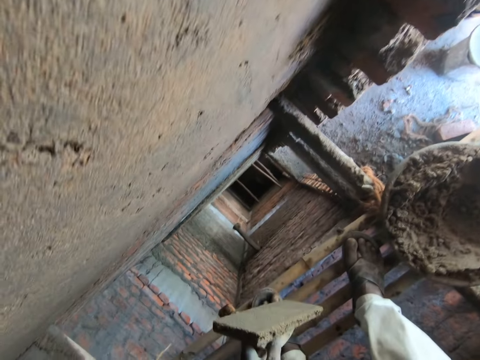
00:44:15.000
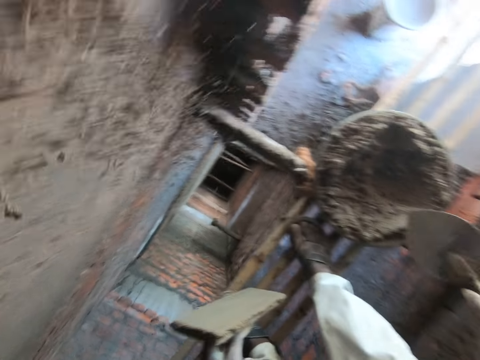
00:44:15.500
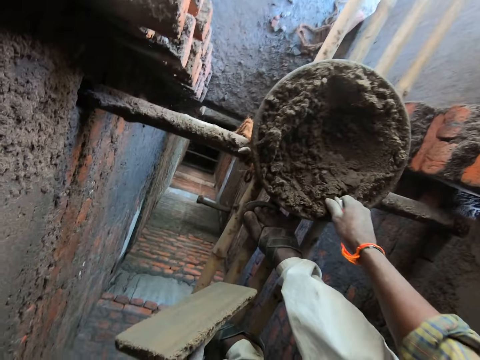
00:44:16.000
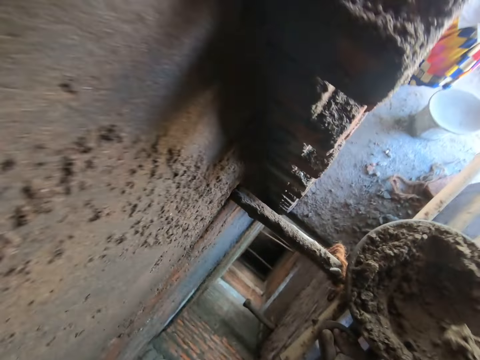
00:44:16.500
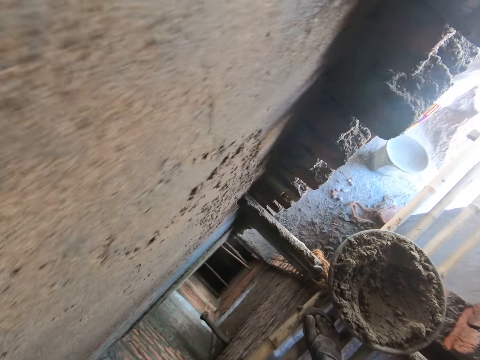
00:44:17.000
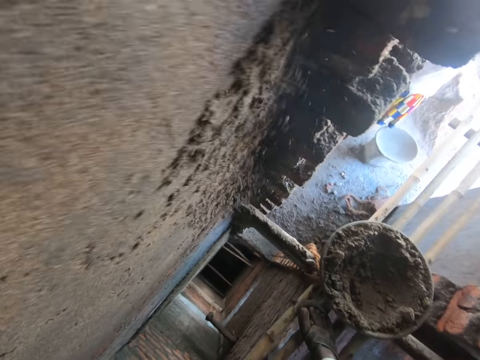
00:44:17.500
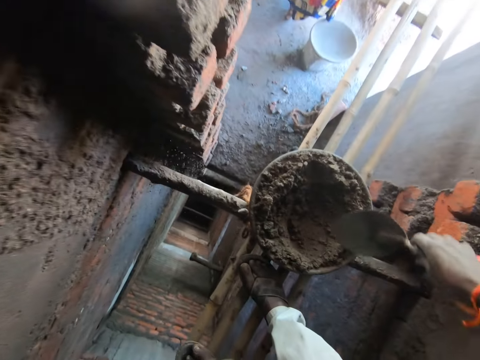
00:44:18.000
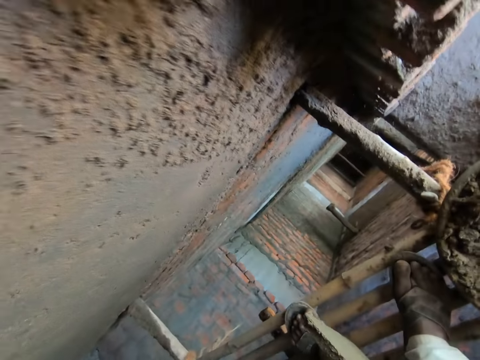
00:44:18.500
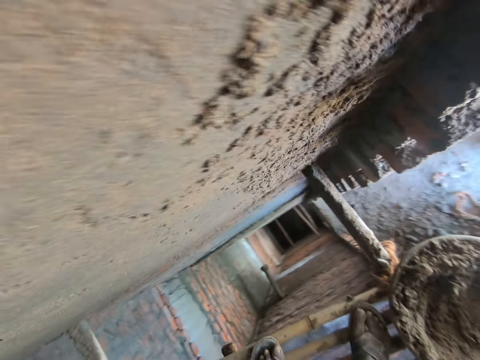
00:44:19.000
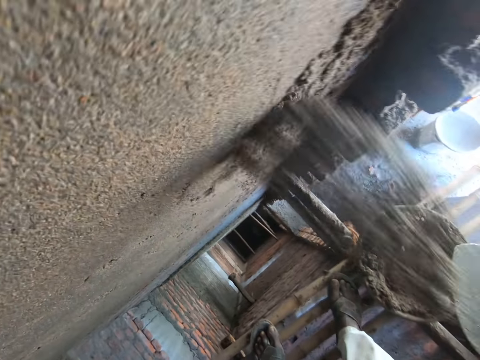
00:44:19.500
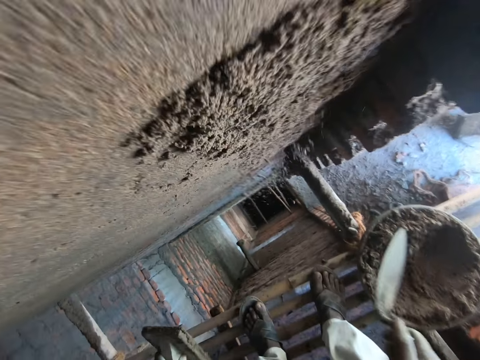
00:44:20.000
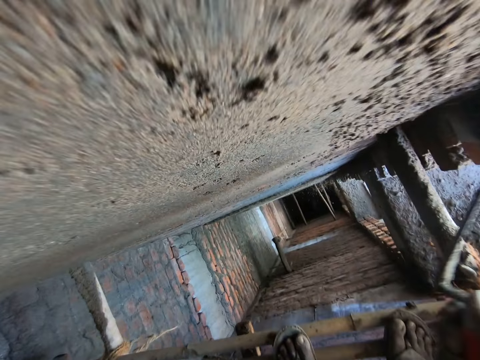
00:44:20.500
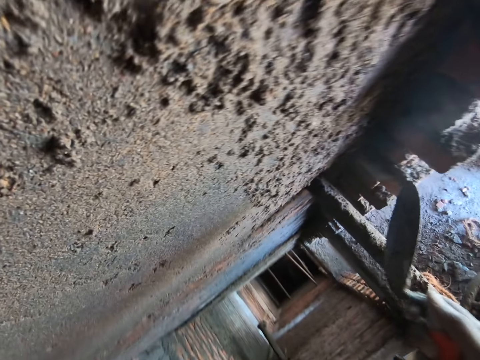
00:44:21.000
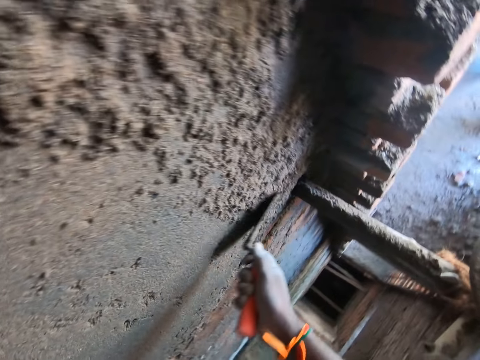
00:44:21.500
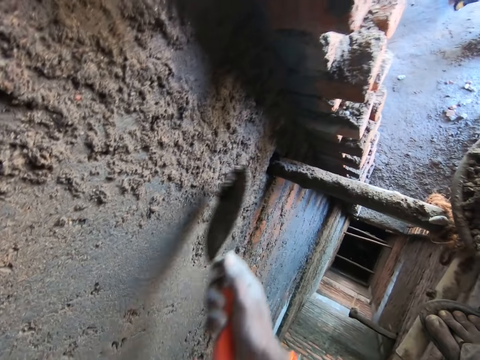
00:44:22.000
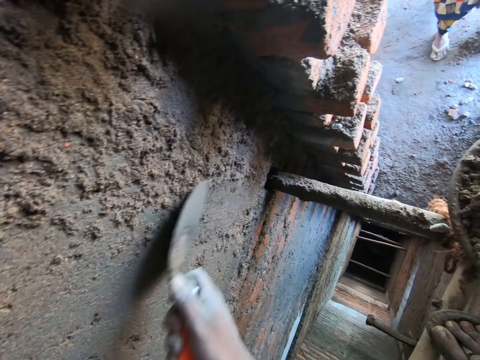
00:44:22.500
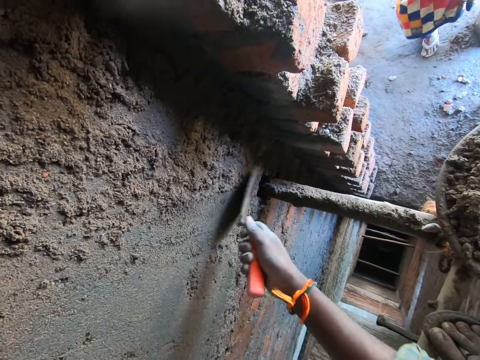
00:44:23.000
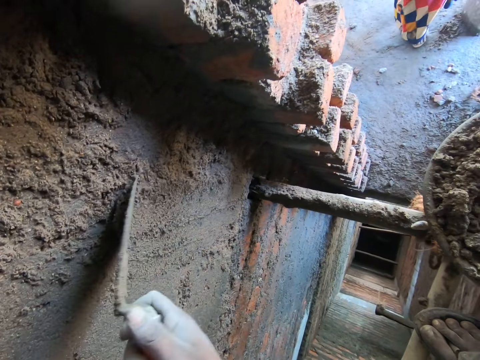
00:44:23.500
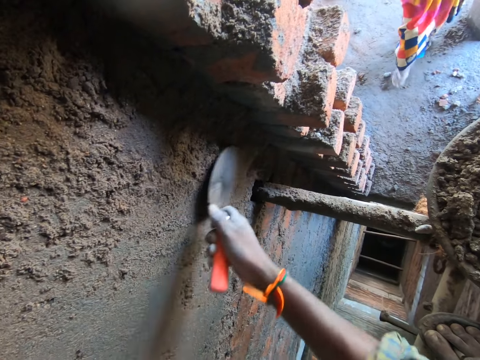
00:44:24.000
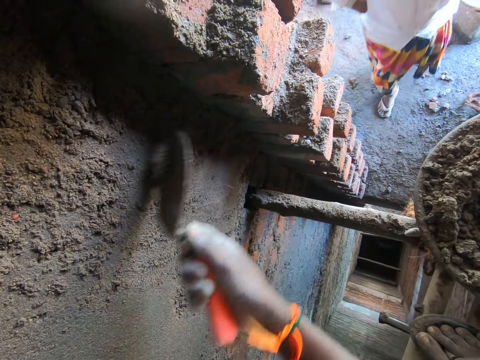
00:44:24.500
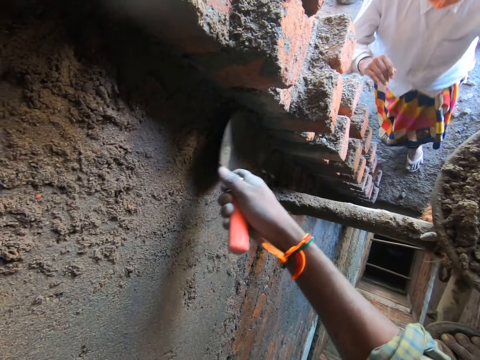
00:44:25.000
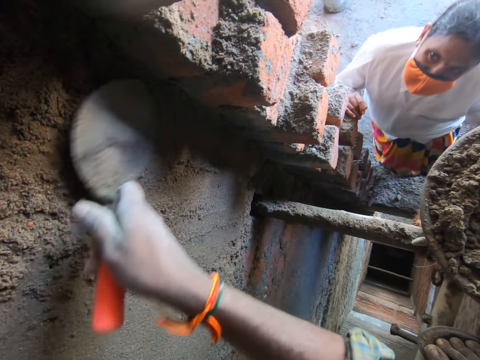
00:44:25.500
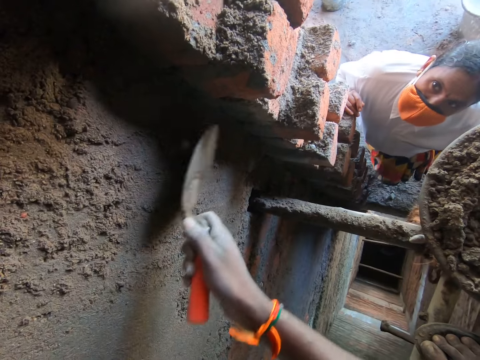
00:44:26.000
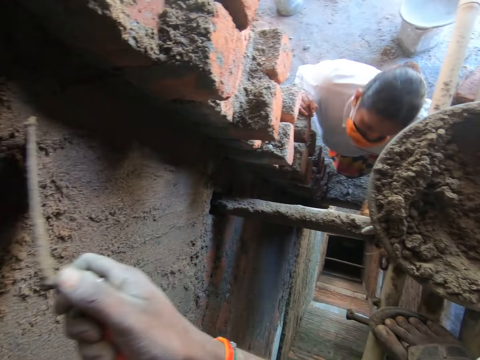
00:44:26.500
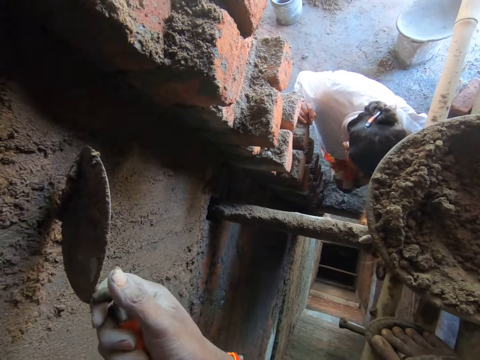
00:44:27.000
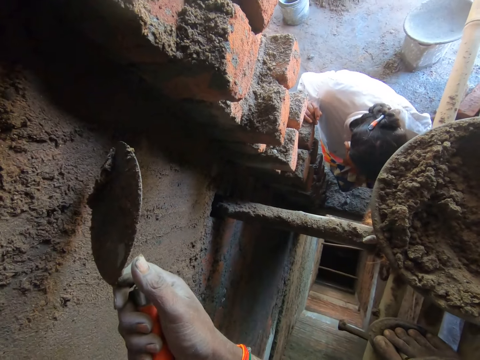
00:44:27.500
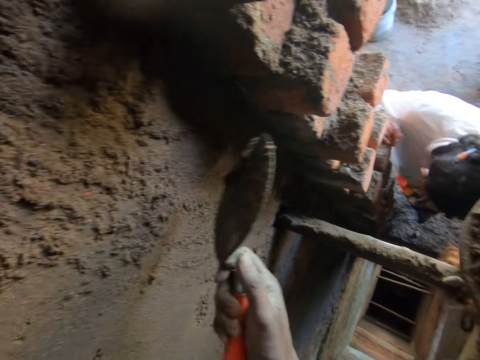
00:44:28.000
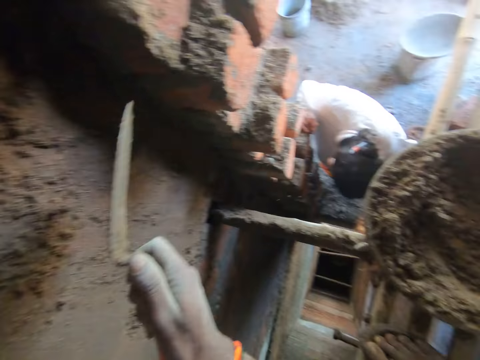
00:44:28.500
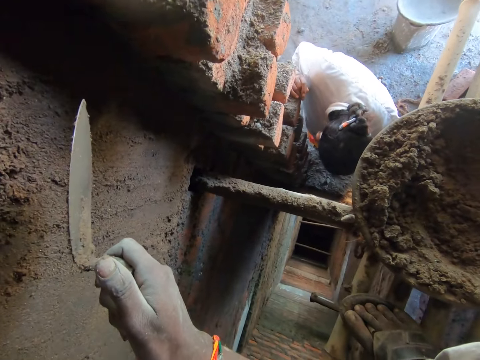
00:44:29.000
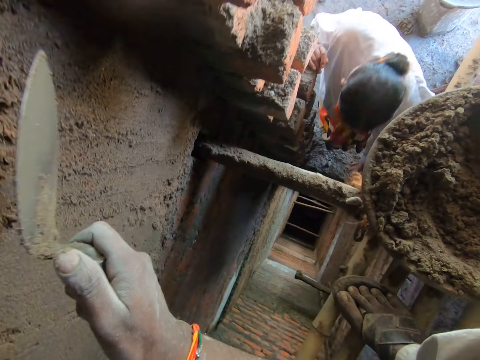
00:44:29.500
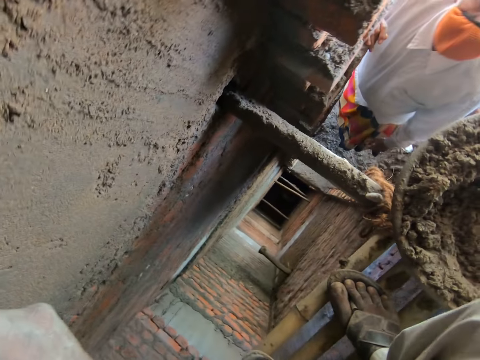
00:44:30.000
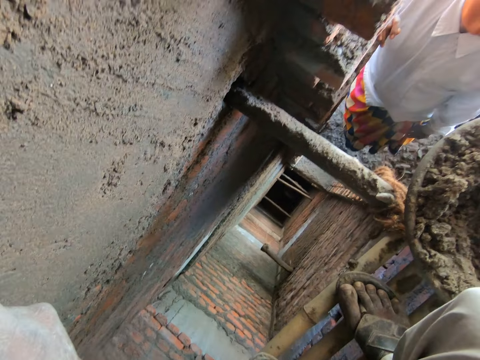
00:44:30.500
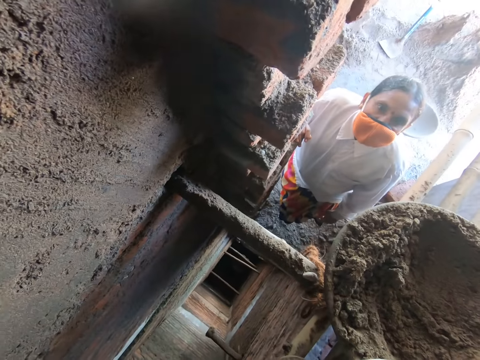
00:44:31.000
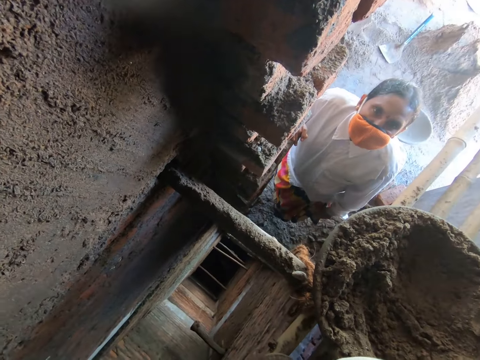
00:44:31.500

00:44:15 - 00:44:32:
The camera wearer throws the cement paste on the hand trowel on the wall with his right hand. He takes cement paste from the construction pan on the bundle of bamboo sticks with the hand trowel in his right hand. He throws the cement paste on the hand trowel on the wall with his right hand. He scoops the concrete. He throws cement paste on the hand trowel on the wall with his right hand. He smoothens the wall with the hand trowel in his right hand. A woman looks at the concrete. The camera wearer talks to the woman. He throws the cement paste on the hand trowel on the wall with his right hand.

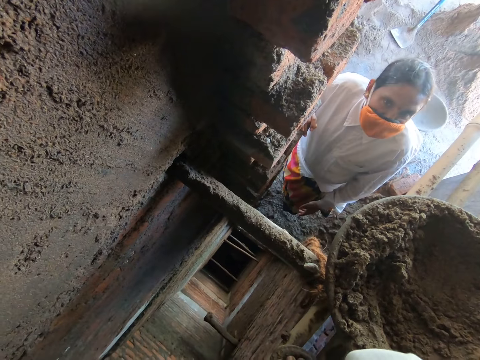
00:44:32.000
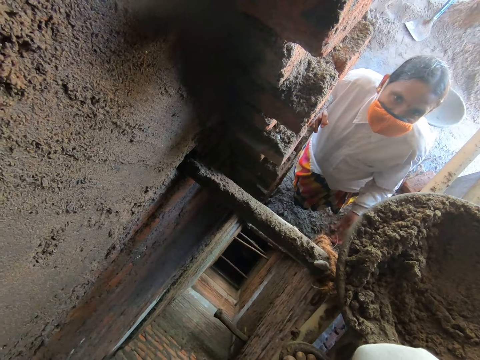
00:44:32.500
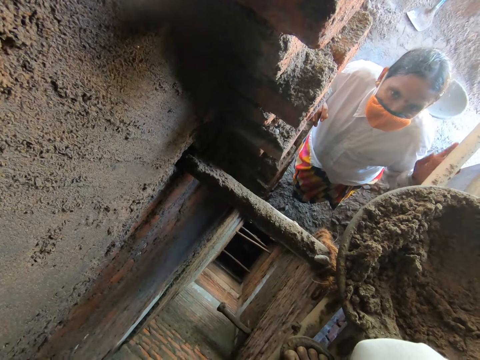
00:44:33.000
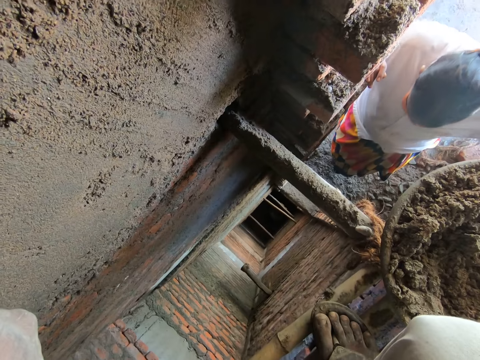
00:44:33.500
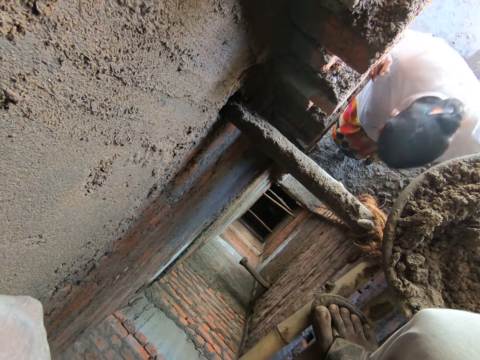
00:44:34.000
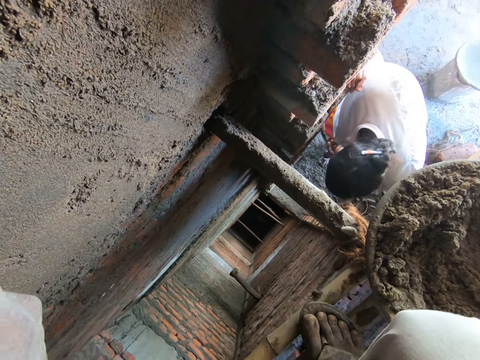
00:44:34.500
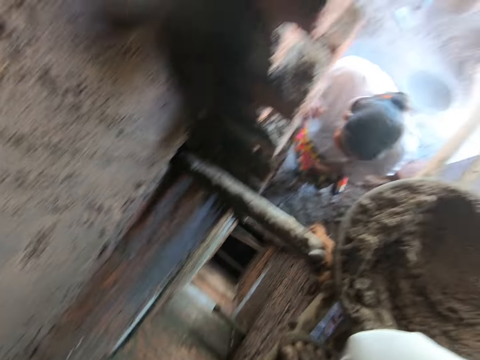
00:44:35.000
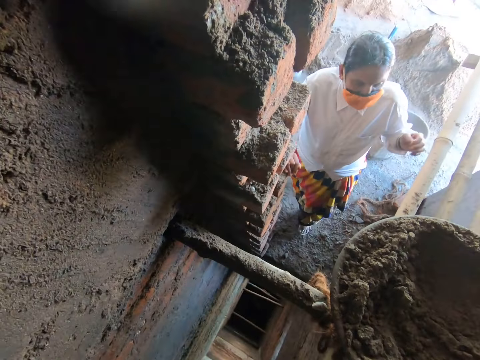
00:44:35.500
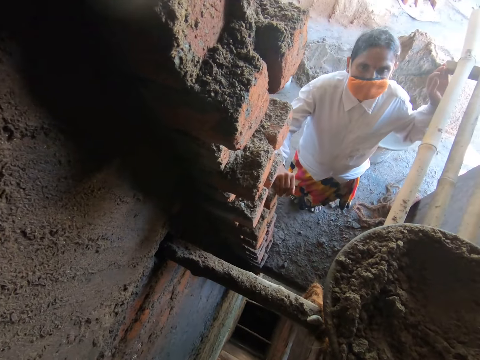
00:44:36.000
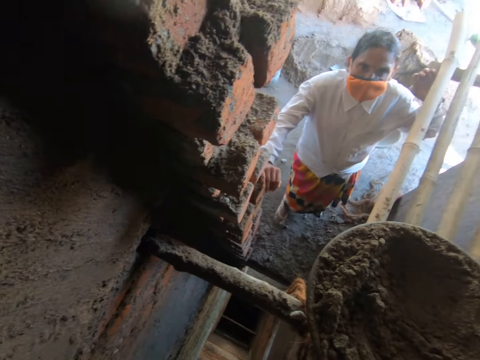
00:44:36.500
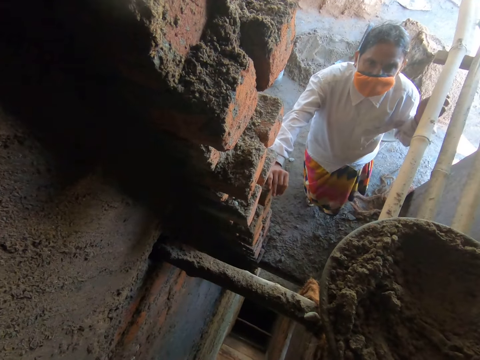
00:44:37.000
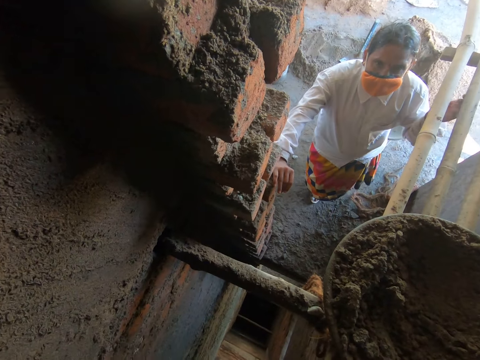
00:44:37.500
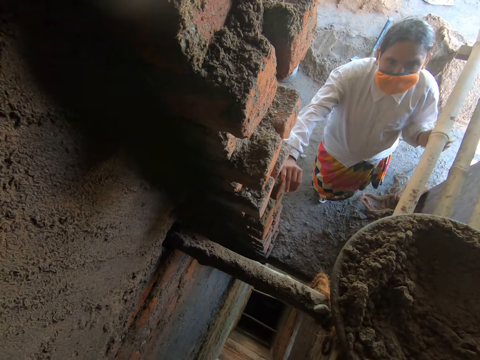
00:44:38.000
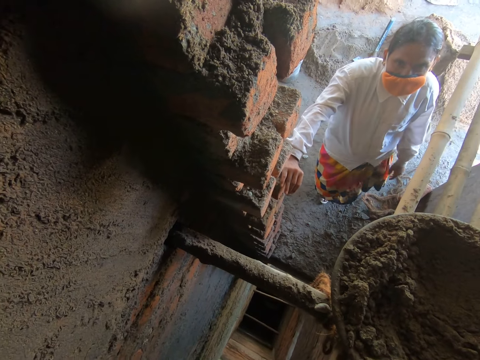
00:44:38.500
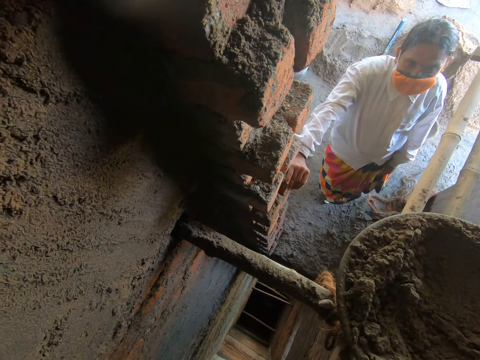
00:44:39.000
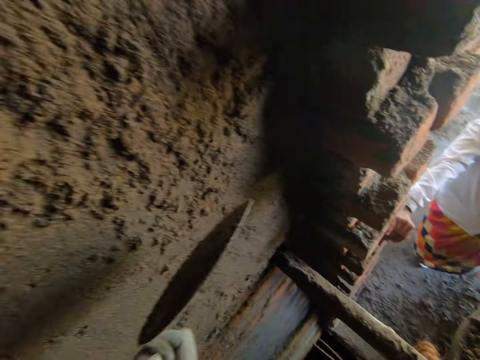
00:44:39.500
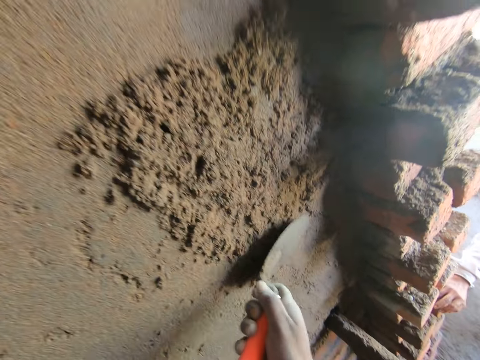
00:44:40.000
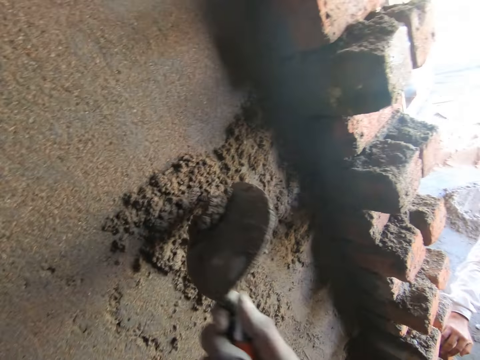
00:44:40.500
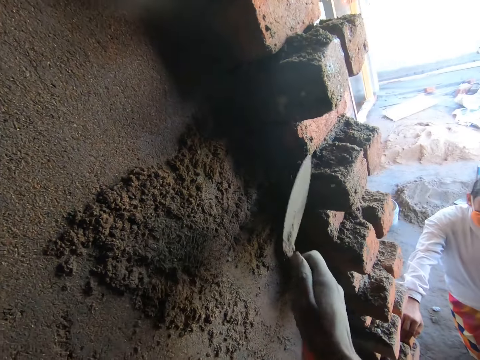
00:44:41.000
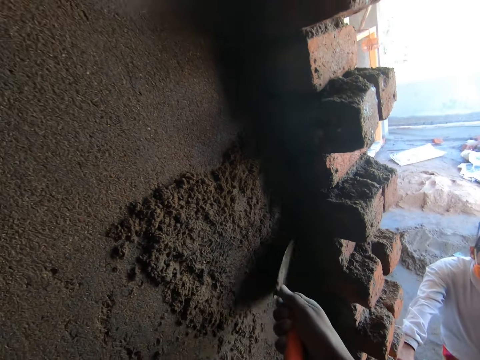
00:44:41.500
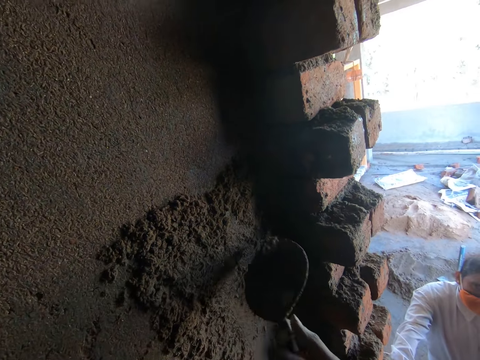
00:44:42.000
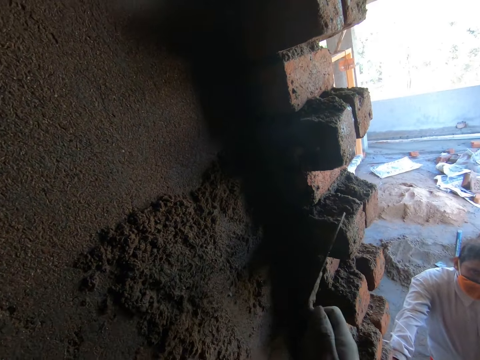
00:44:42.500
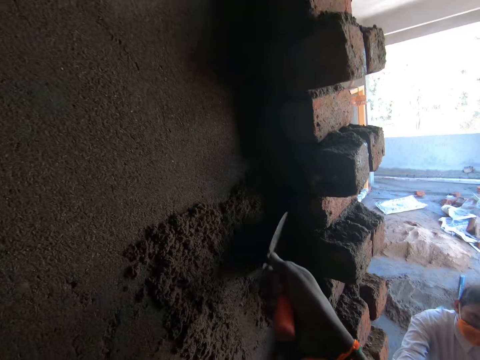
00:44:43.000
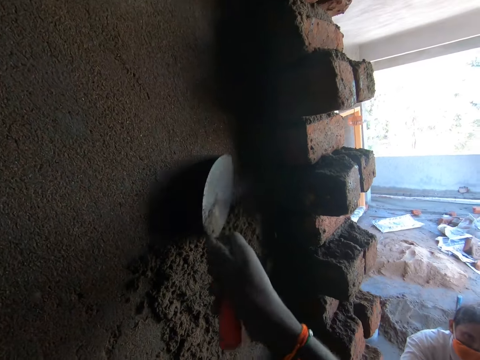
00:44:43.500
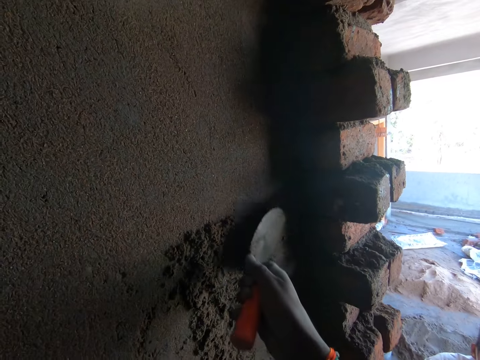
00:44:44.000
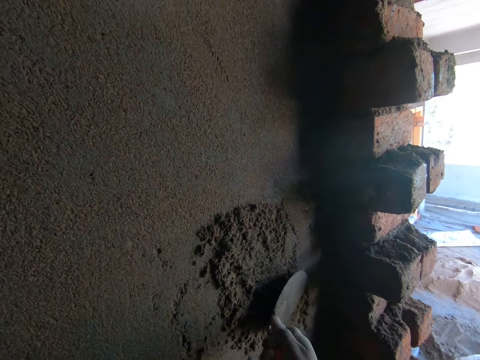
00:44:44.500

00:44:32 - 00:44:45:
The camera wearer smoothens the wall with the hand trowel in his right hand. He throws the cement paste on the hand trowel on the wall with his right hand. He smoothens the wall with the hand trowel in his right hand. He throws the cement paste on the hand trowel on the wall with his right hand. He smoothens the wall with the hand trowel in his right hand.
